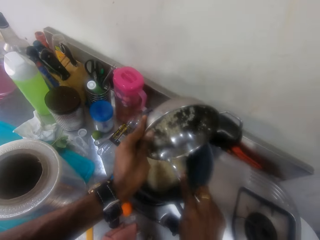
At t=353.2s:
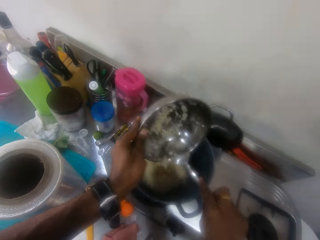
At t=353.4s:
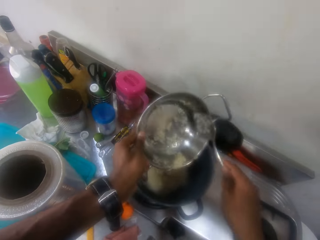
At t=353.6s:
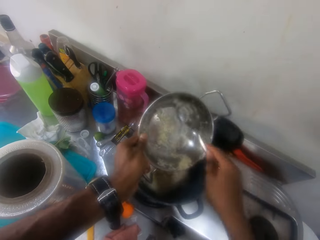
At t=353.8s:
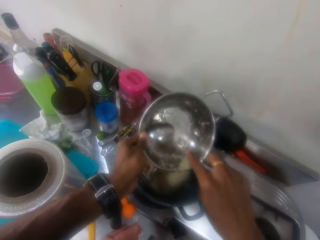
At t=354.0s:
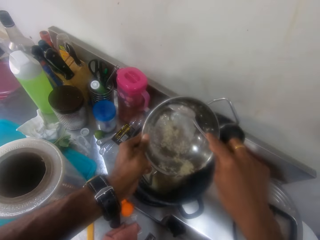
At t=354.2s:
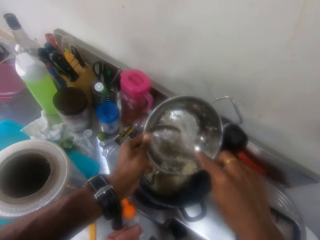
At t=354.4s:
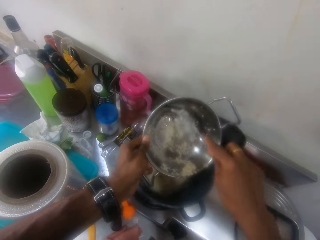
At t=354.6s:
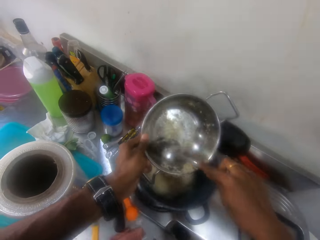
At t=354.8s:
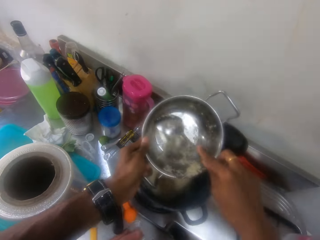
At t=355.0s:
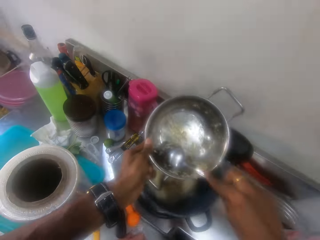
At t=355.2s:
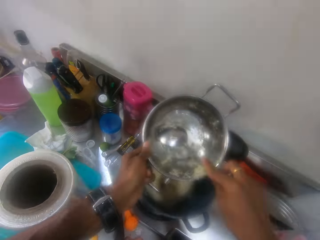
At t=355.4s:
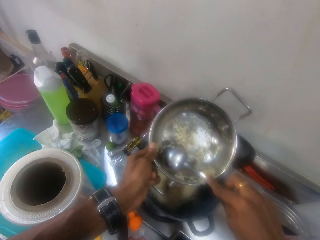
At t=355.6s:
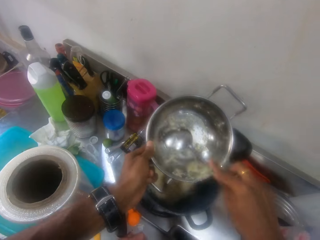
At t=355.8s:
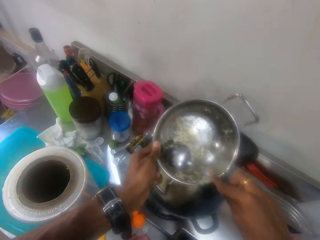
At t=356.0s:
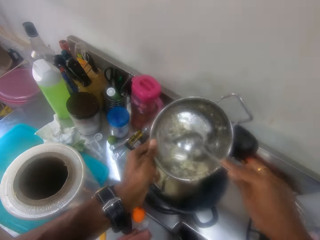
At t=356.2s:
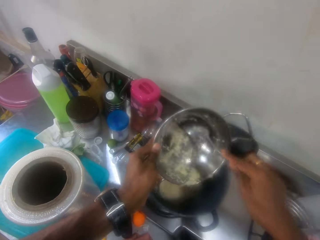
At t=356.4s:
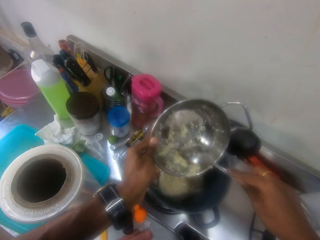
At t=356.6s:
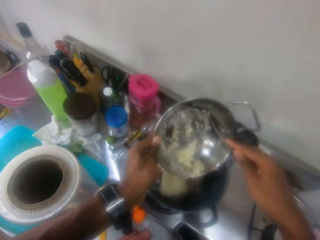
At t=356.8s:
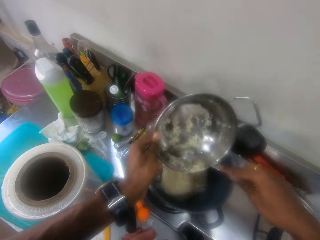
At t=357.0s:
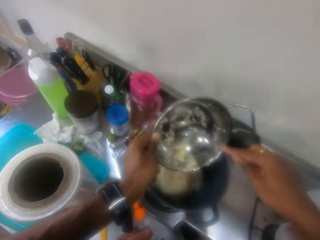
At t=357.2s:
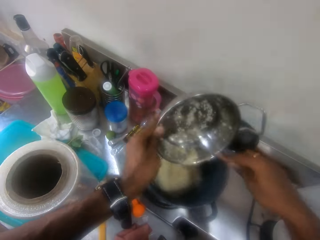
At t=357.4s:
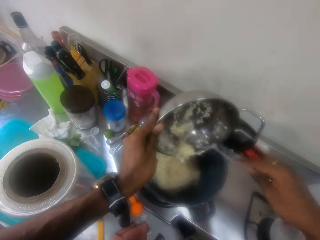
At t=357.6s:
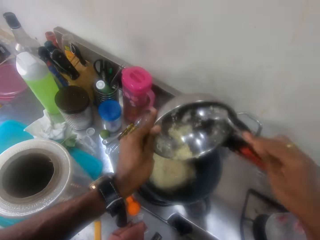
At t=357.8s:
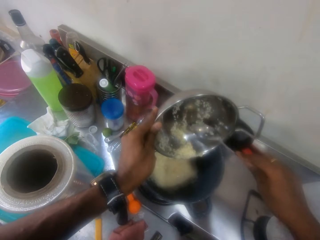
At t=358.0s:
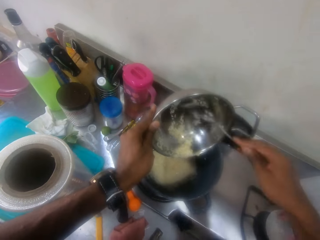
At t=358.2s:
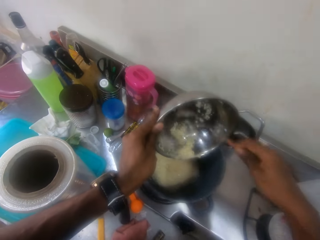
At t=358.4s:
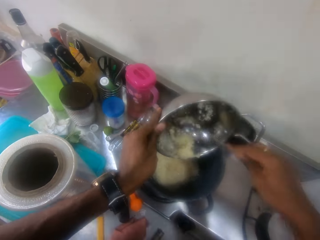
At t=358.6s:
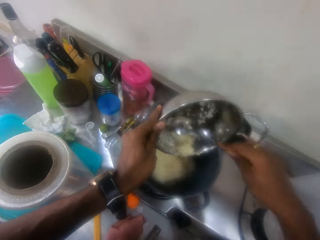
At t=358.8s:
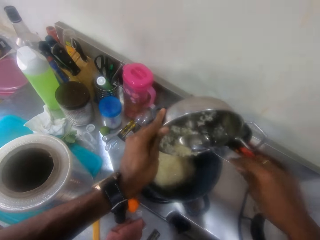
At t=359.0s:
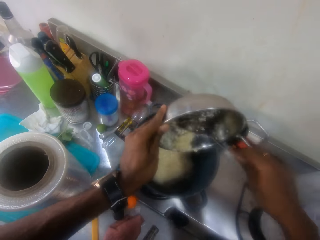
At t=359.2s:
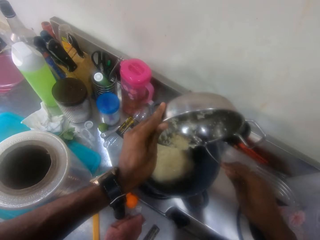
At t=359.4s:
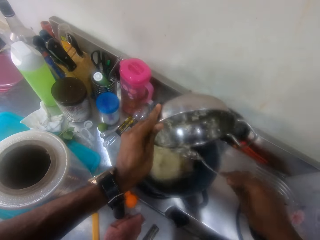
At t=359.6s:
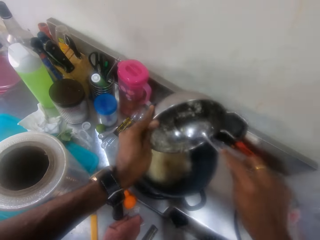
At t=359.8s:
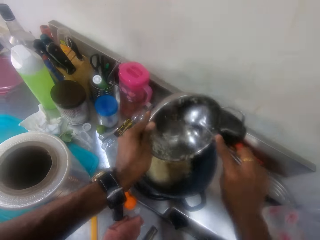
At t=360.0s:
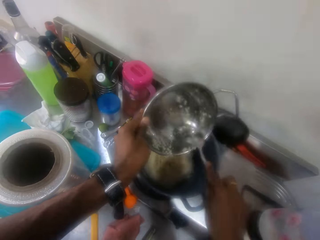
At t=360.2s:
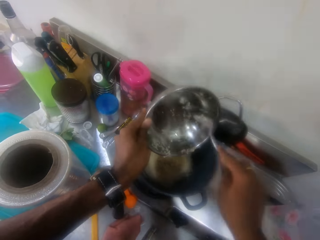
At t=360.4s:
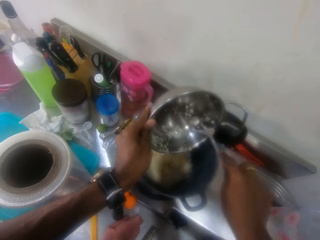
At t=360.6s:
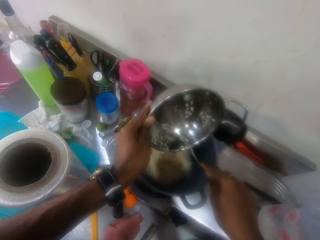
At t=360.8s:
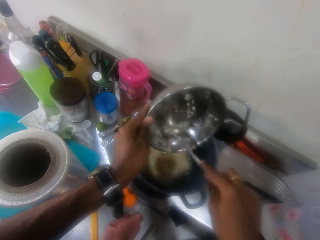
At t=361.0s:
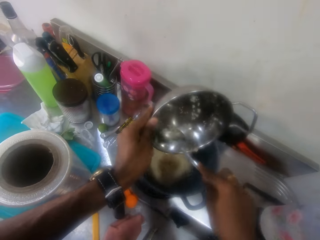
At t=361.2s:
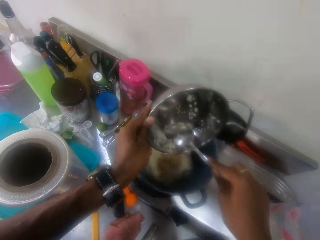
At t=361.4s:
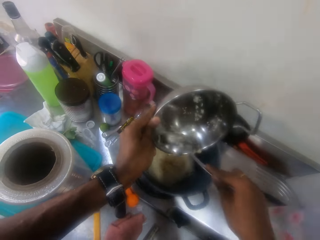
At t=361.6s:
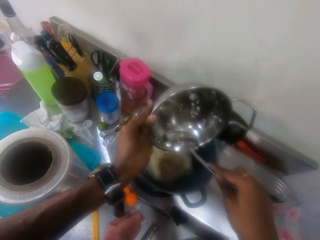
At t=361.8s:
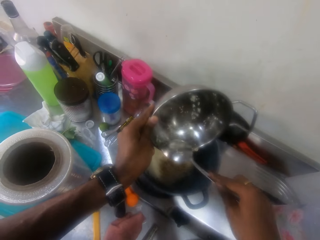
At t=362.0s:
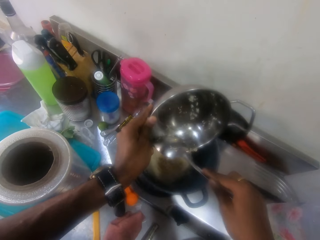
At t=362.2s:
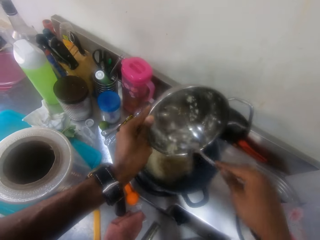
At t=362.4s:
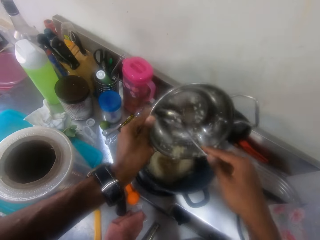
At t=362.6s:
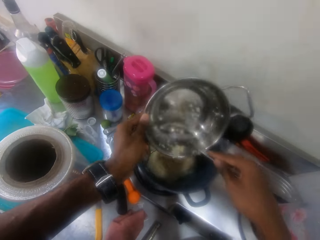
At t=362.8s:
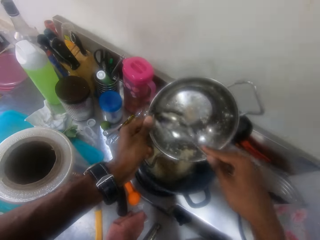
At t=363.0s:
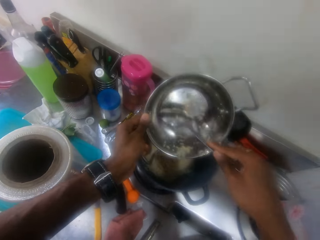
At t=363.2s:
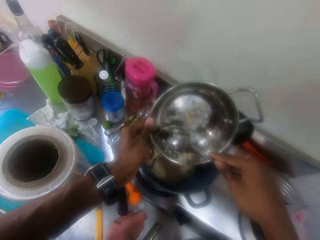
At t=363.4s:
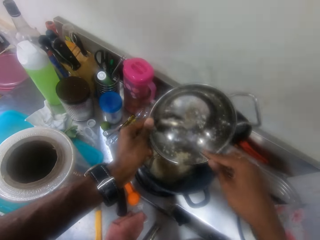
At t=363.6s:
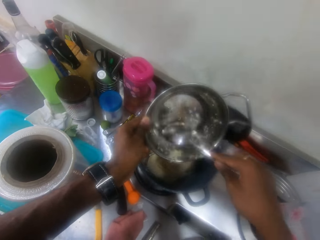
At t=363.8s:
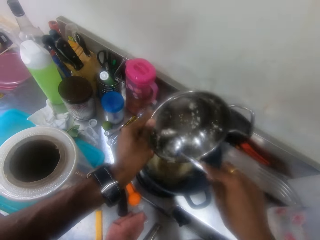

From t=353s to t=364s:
The camera wearer collects rice in a pot with a spoon. They pour the rice in a cooking pot. They collect the rice in the pot with the spoon.

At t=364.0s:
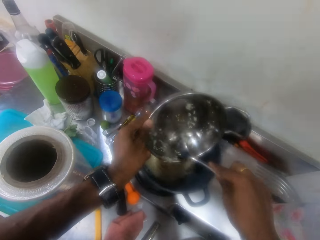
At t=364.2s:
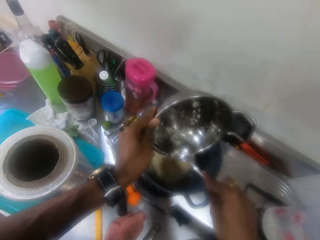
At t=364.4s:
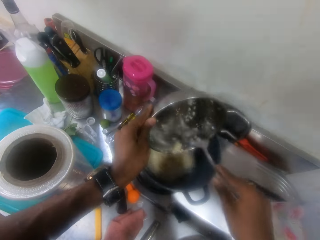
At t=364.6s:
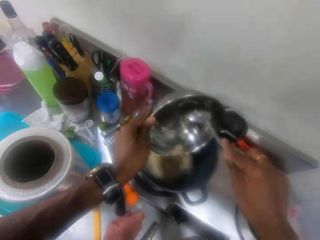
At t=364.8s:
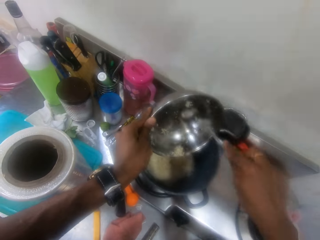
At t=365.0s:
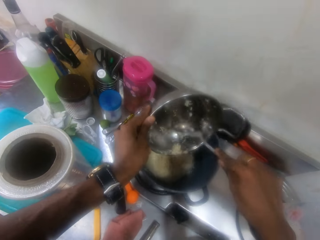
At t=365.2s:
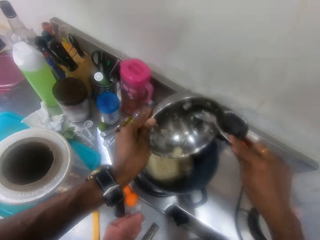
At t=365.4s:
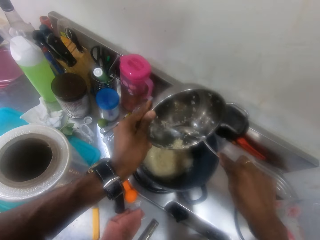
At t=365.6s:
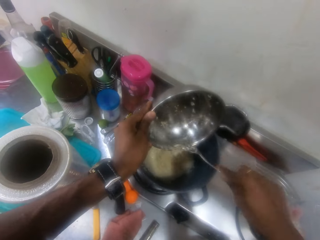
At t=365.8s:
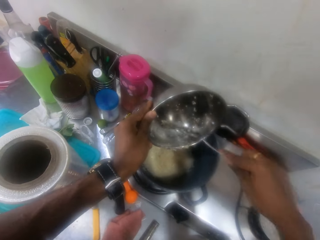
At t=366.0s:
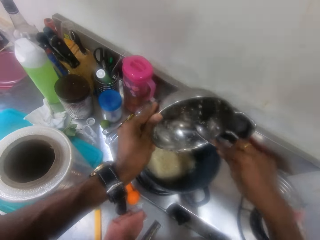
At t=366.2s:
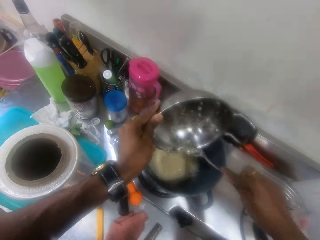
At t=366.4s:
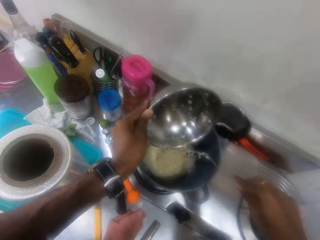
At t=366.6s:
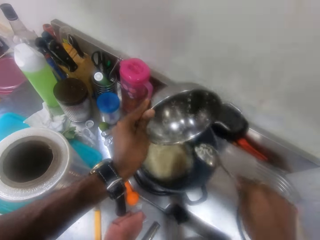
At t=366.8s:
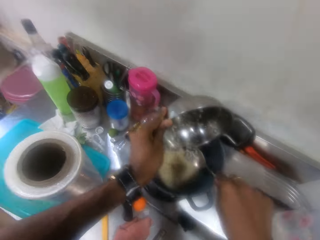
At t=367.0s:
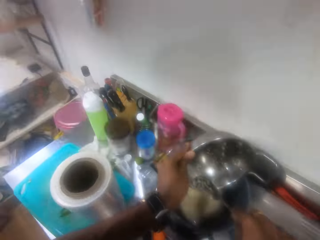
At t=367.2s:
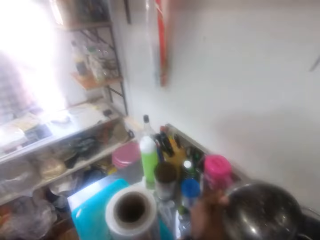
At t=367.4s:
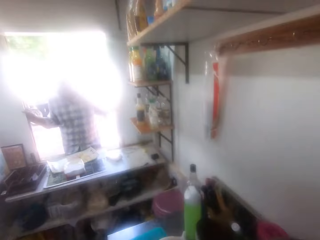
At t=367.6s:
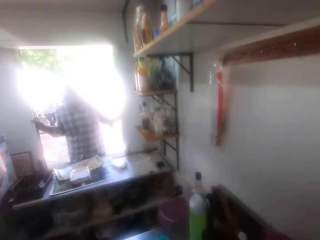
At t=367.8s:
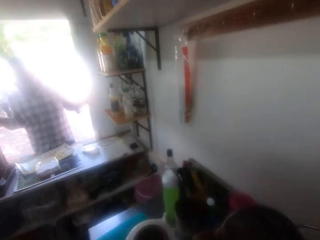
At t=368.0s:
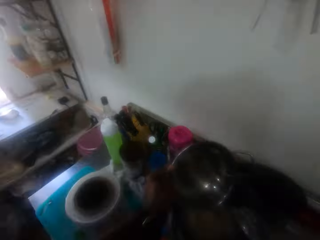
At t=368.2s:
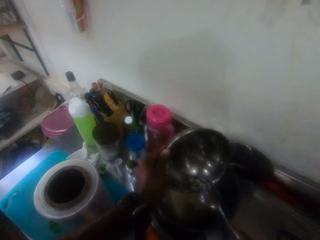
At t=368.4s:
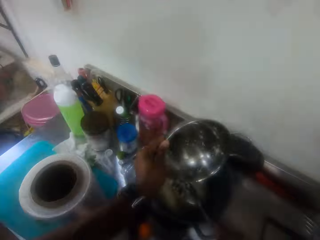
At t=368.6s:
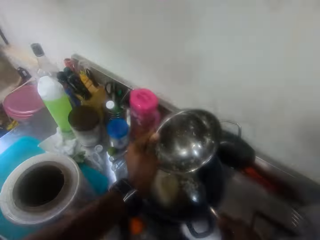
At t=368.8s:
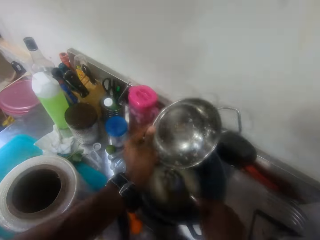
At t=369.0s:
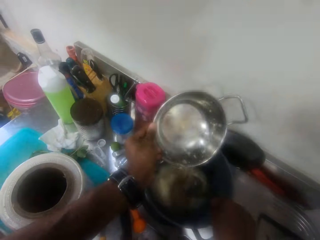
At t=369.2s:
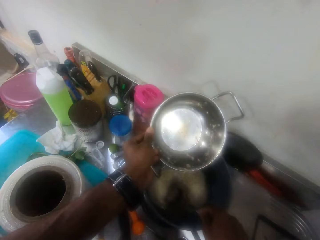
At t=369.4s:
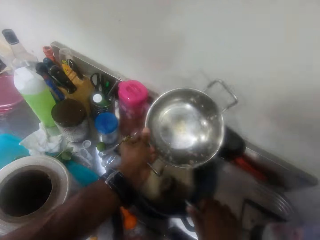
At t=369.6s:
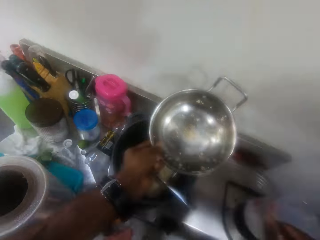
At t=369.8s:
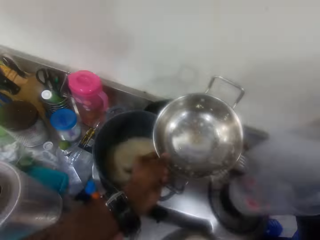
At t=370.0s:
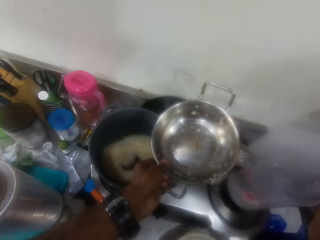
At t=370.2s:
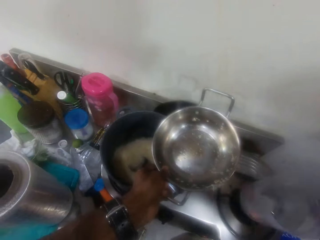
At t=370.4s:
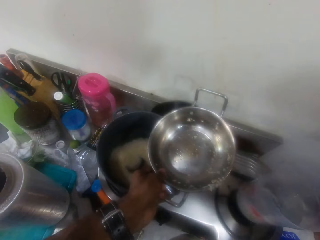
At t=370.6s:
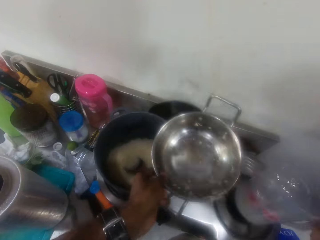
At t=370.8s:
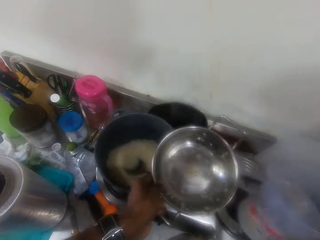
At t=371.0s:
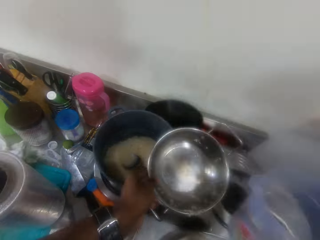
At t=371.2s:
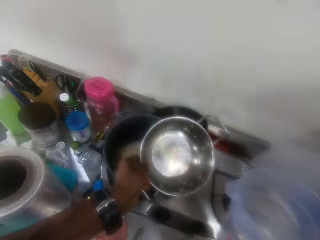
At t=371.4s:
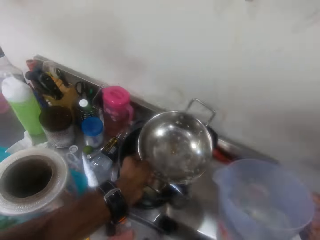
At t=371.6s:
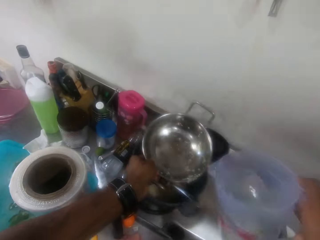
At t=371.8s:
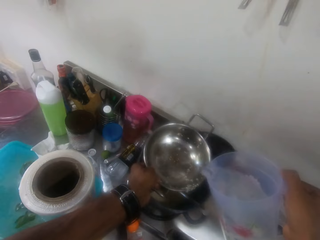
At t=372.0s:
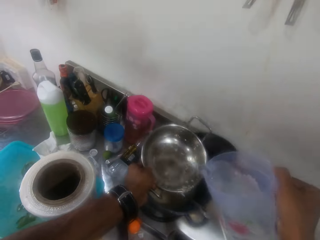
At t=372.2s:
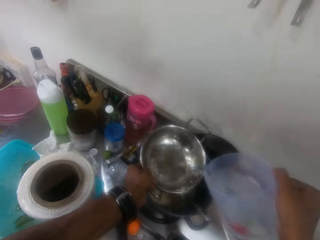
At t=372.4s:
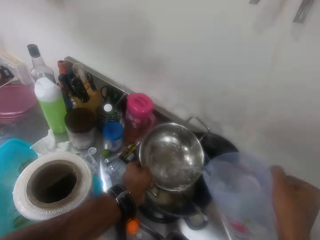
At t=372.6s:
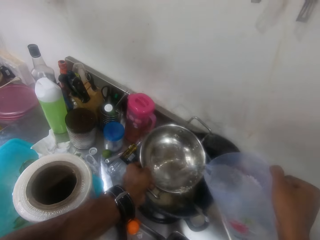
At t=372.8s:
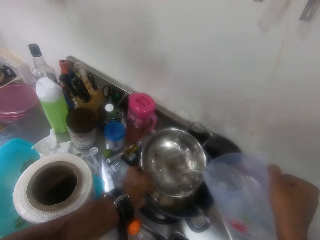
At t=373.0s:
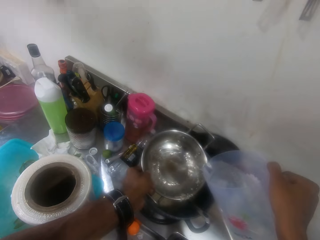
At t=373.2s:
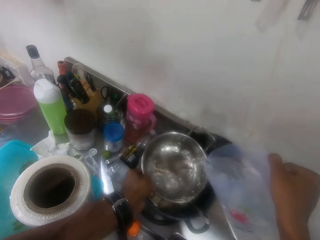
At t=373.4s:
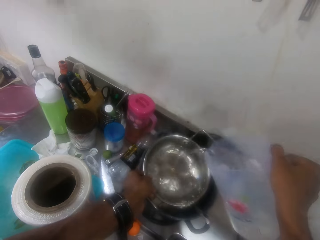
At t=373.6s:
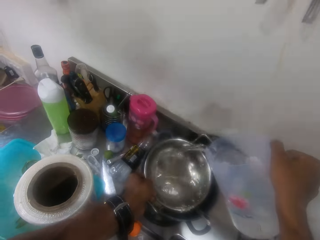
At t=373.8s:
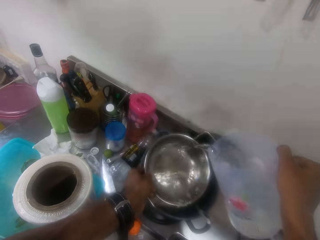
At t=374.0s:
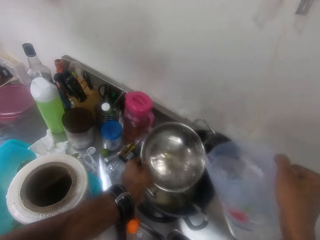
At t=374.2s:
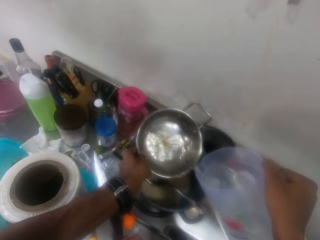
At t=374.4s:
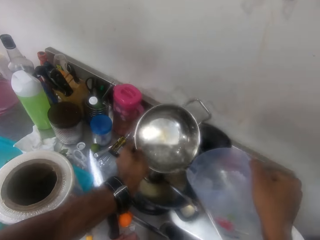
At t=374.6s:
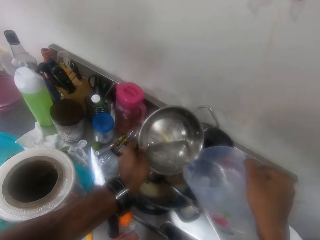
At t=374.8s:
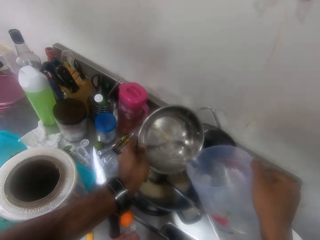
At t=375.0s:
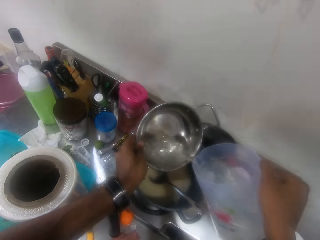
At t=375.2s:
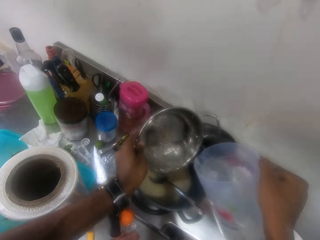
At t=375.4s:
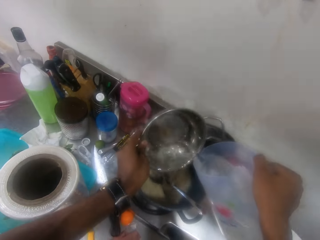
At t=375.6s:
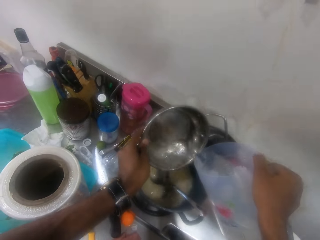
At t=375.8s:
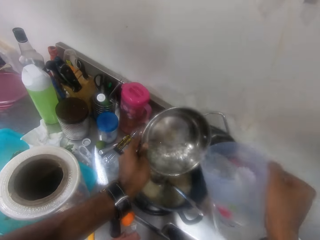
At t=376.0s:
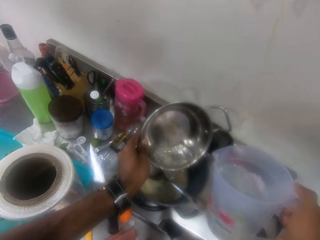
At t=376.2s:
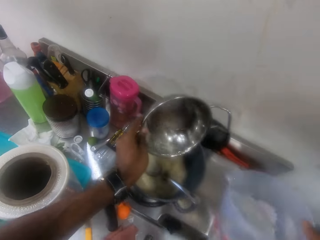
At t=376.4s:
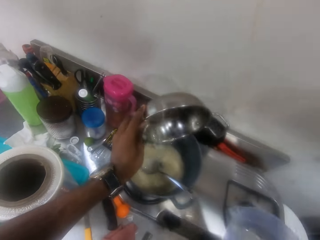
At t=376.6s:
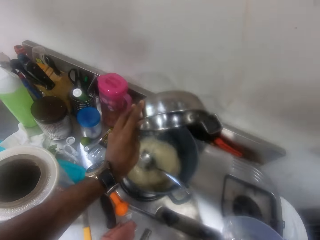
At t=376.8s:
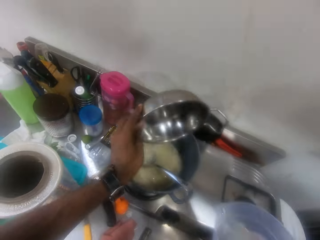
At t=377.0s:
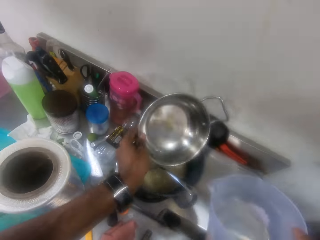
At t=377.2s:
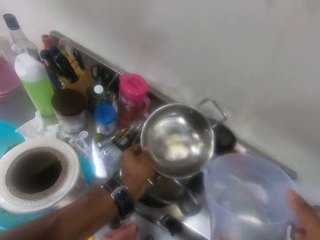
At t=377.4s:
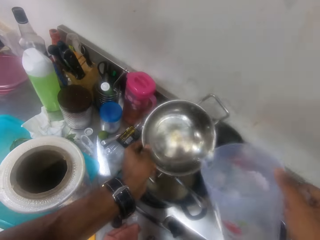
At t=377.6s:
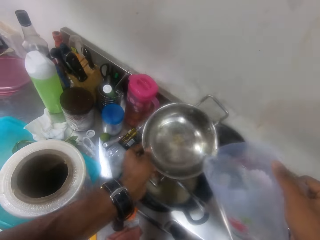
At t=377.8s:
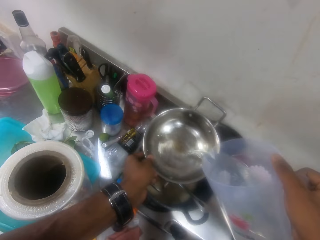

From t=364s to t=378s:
The camera wearer pours rice in a cooking pot. They look out at a kitchen door. They turn the rice with a spoon in the cooking pot. They pick a jar of water from a table. They drain the rice from the bowl to the cooking pan. They pour the water in a pot. They pour the water to the rice in the cooking pot.
